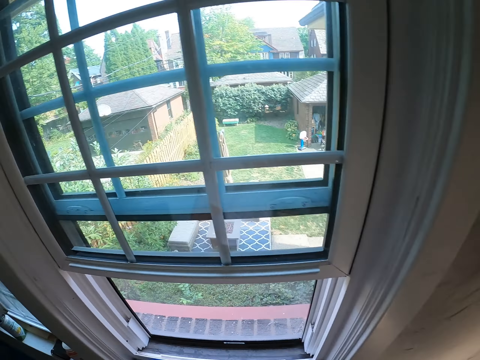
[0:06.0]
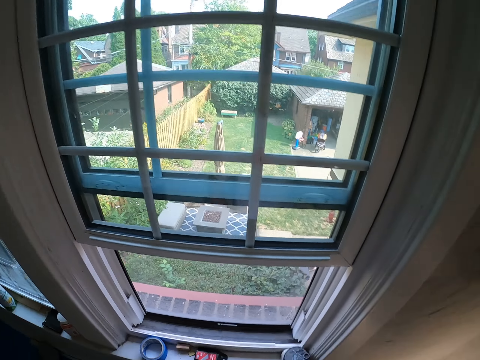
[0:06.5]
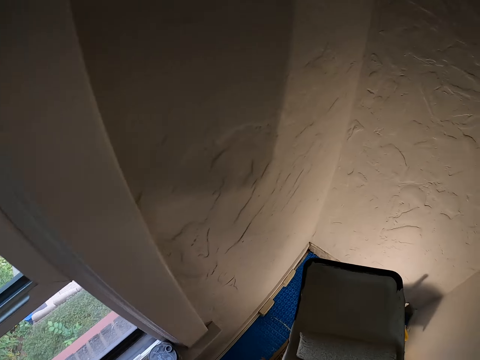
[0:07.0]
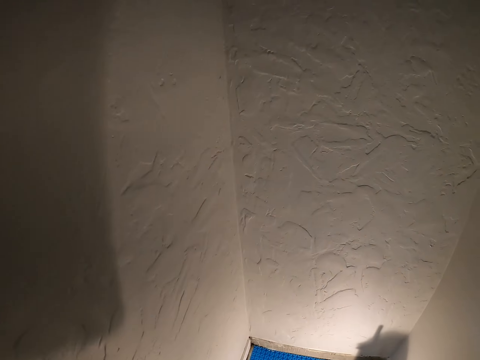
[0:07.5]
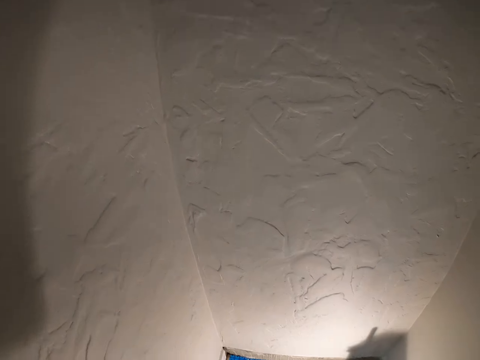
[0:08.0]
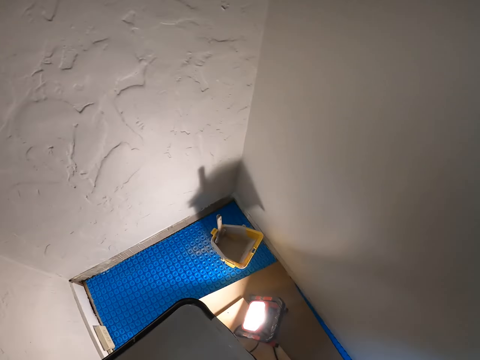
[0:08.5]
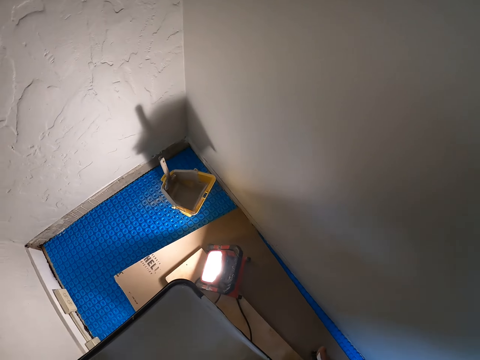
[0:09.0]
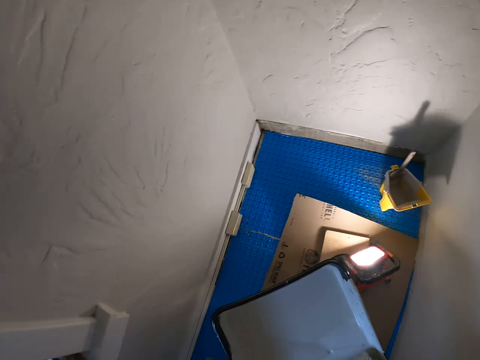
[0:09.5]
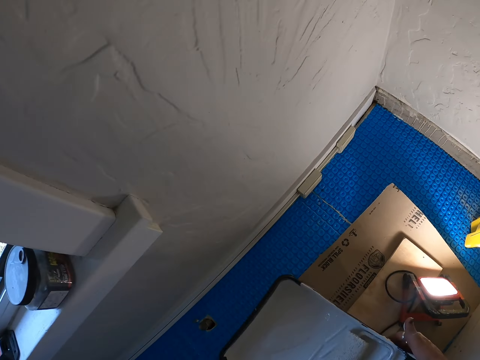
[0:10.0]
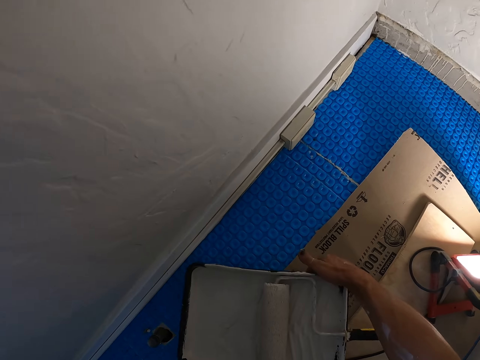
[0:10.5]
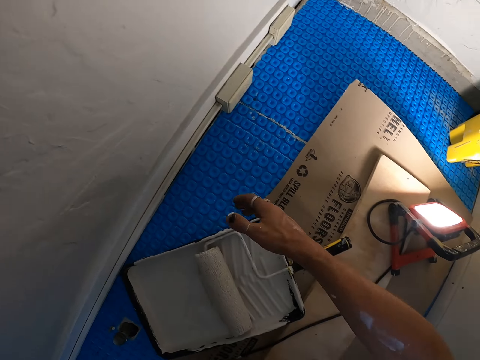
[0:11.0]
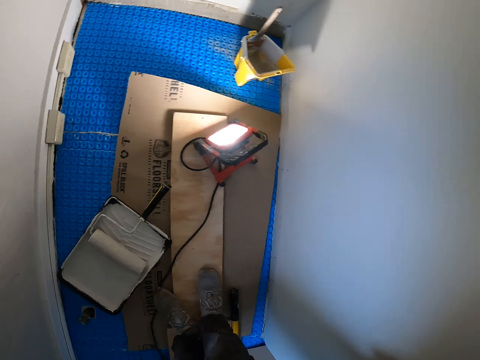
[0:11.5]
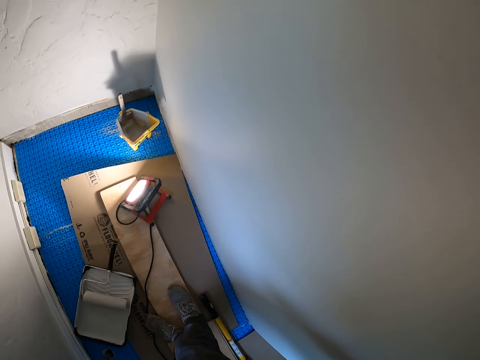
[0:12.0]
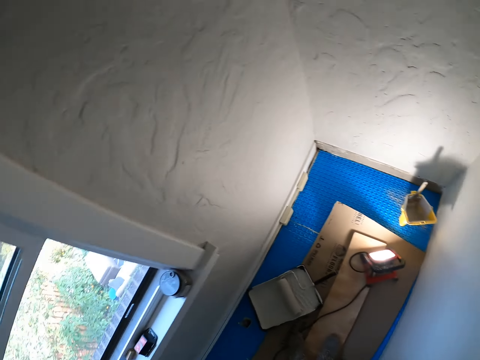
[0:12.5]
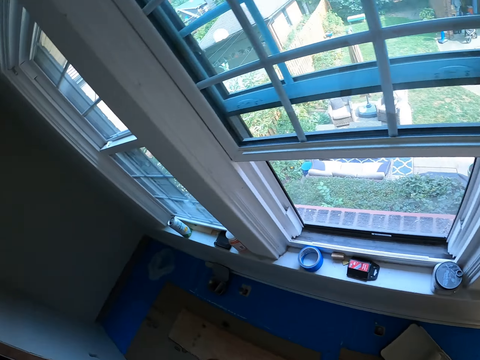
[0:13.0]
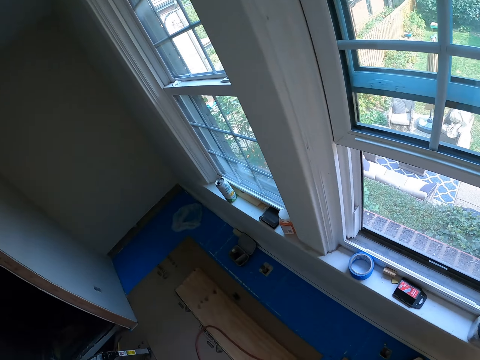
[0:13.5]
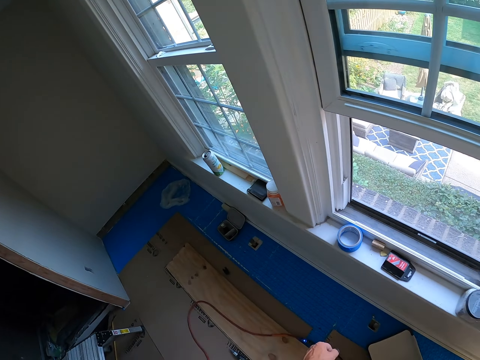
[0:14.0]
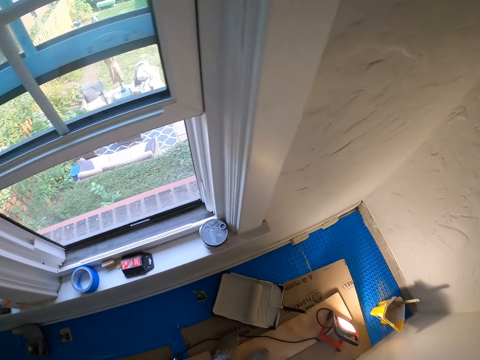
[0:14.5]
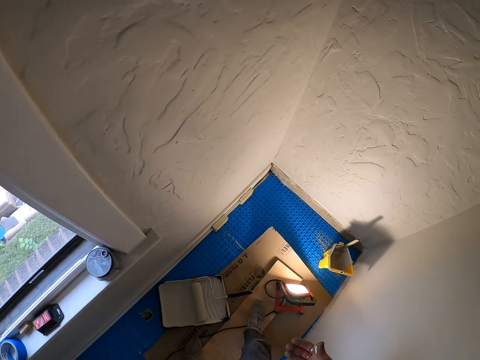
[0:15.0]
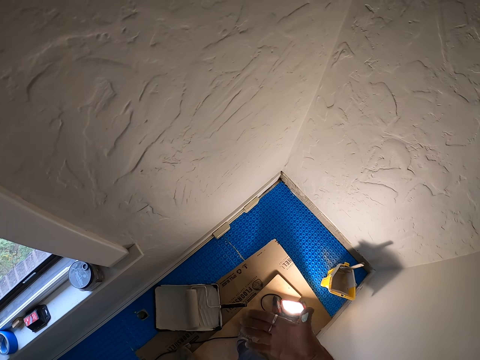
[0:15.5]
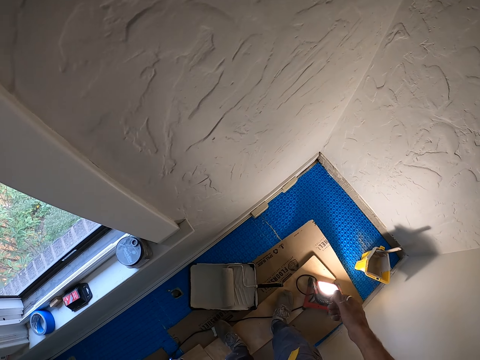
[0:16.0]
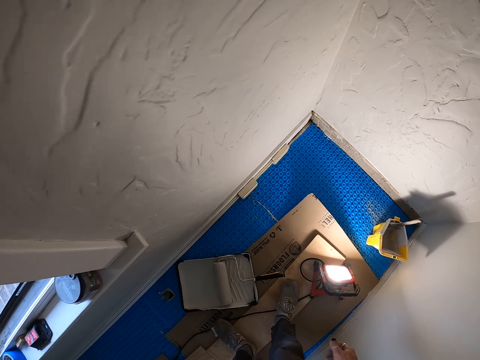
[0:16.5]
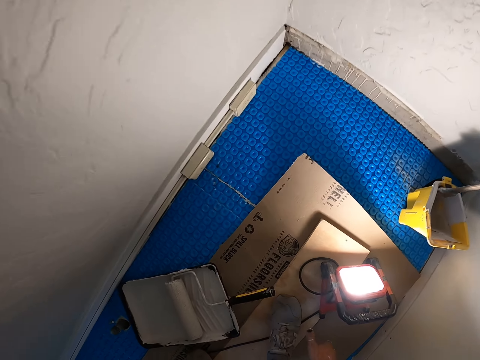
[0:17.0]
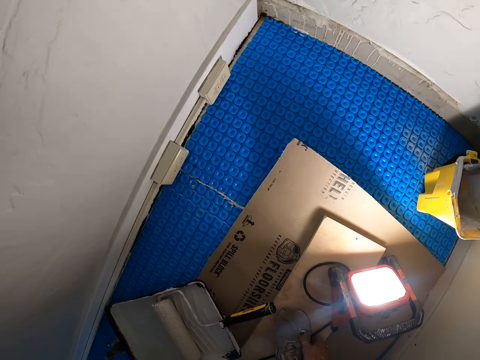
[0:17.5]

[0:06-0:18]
The camera wearer looks around the house. They place the paint roller set on the floor. They place down the paint can. They look around the room. They walk around the house.

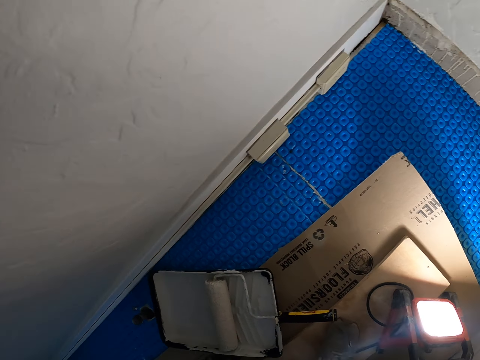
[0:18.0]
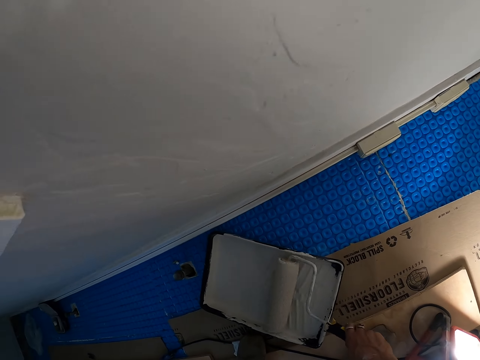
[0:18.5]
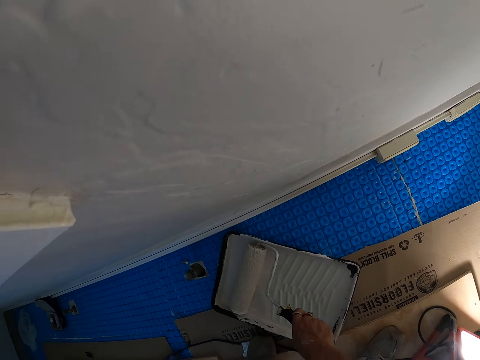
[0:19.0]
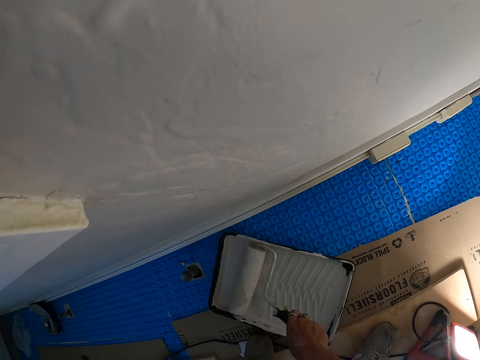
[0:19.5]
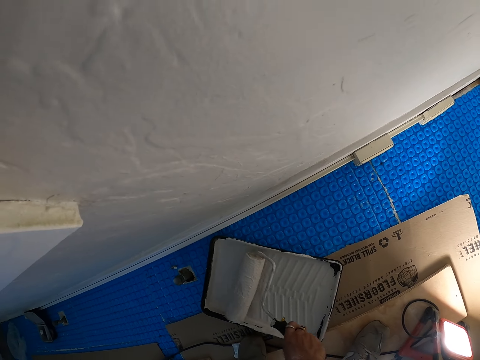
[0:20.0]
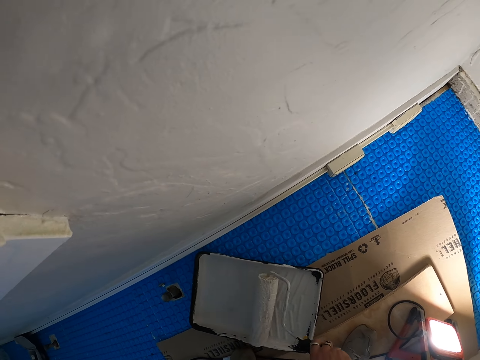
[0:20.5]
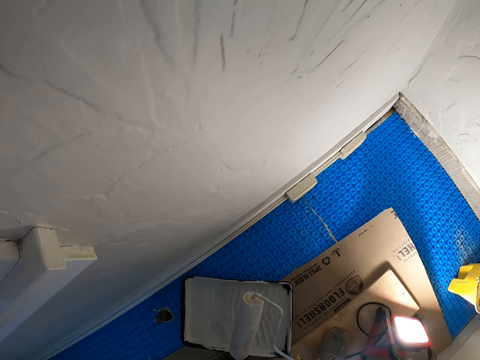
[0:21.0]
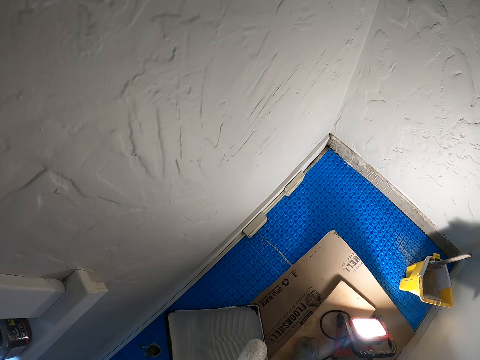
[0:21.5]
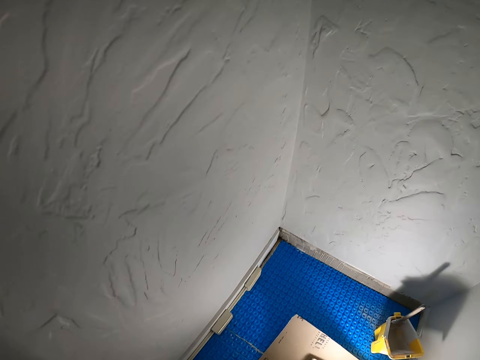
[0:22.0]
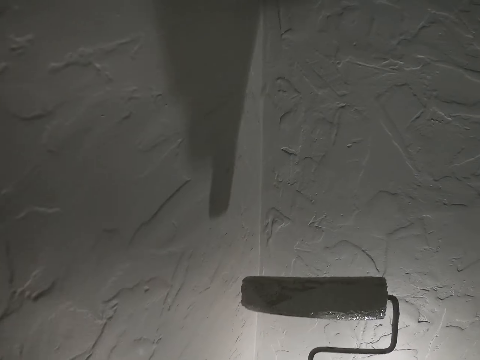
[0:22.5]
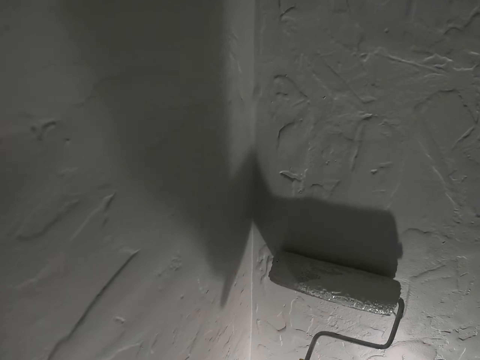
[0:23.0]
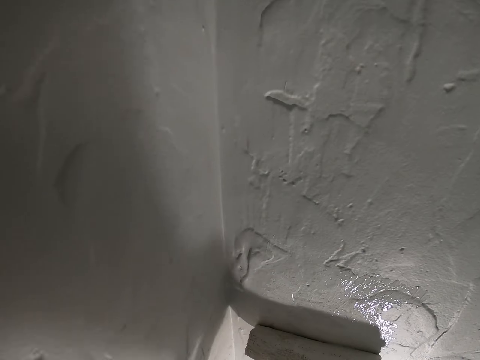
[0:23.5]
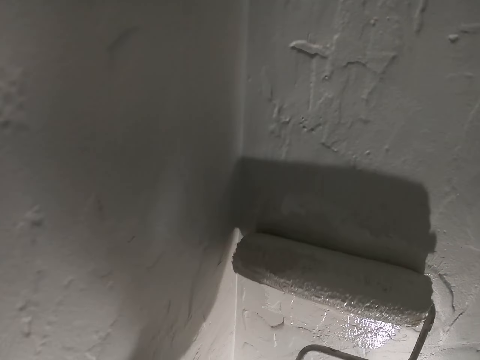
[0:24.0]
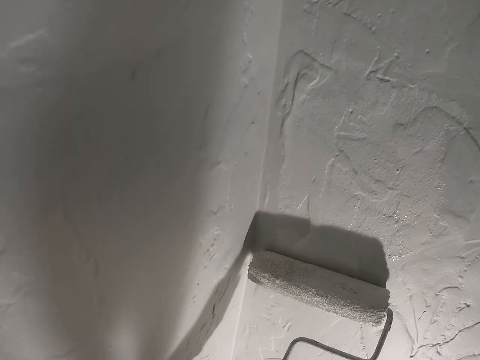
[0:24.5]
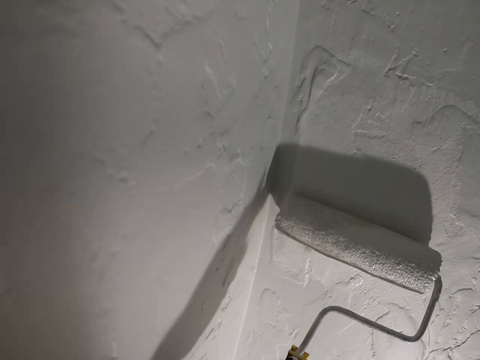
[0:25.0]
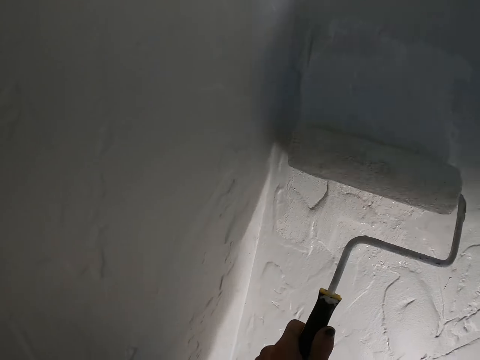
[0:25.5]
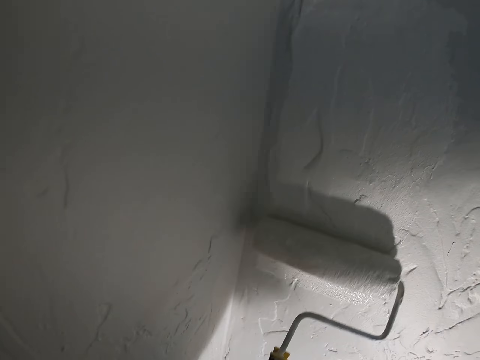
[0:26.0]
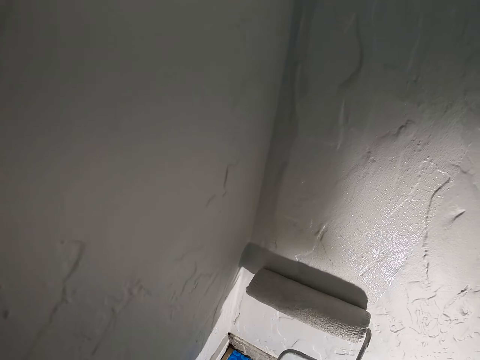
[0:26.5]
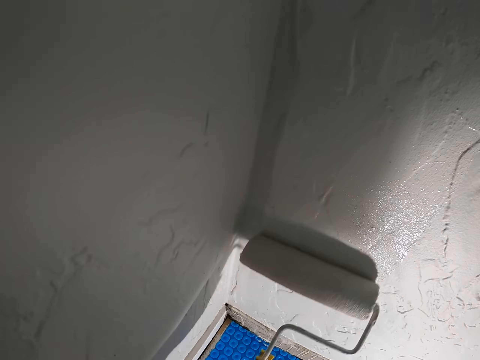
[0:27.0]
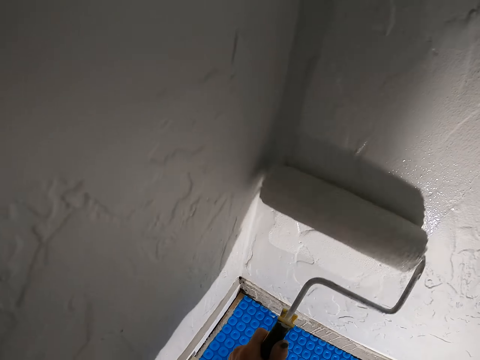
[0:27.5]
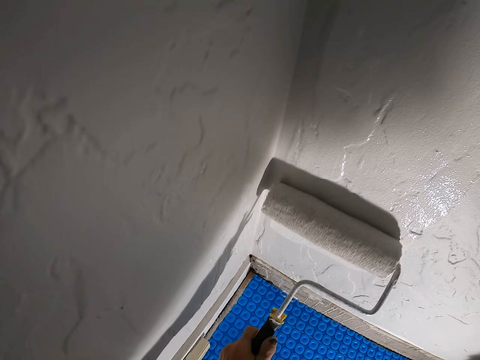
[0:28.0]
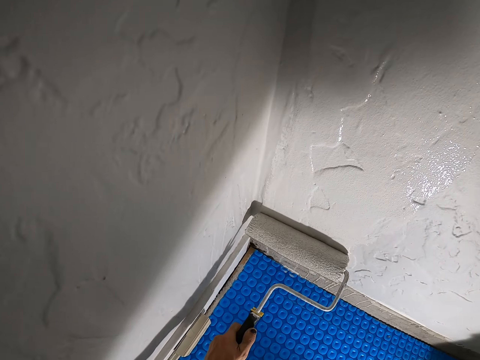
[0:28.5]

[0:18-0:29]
The camera wearer bends down. They pick up the paint roller. They scoop paint with the roller. They roll the paint roller on the paint. They pick up the paint roller. They paint the wall with the paint roller.

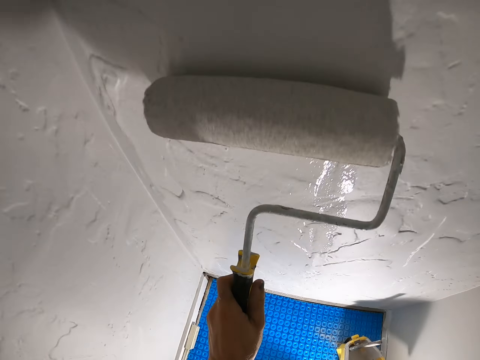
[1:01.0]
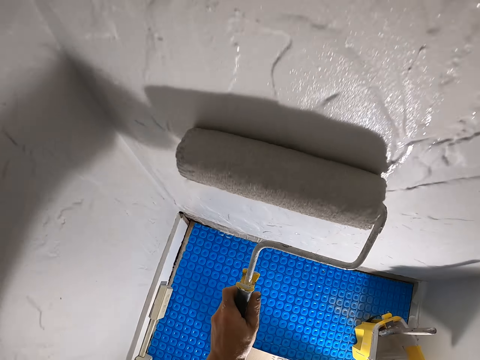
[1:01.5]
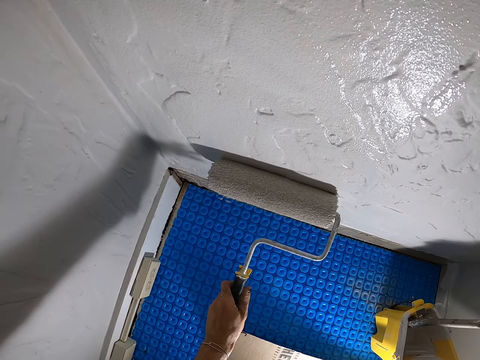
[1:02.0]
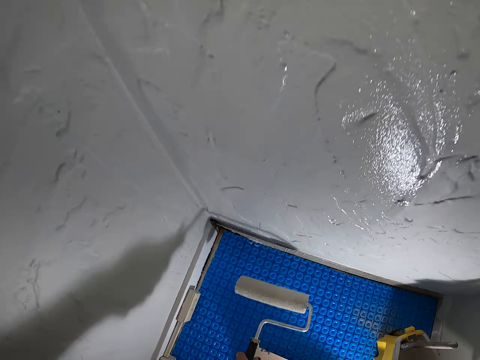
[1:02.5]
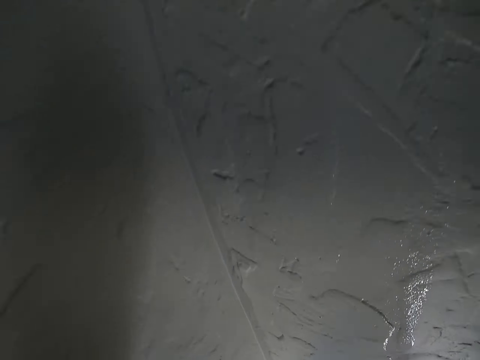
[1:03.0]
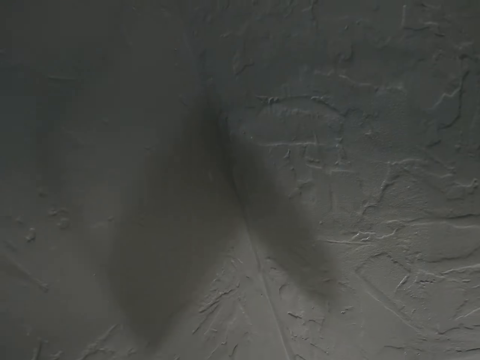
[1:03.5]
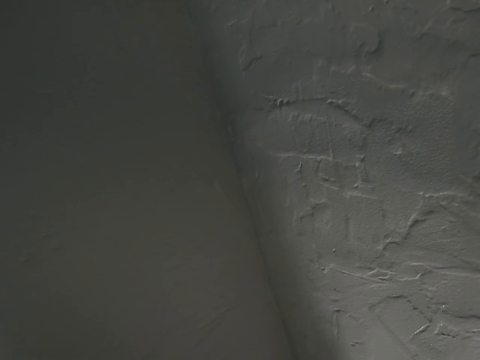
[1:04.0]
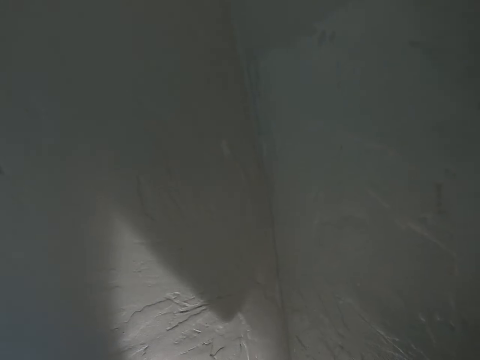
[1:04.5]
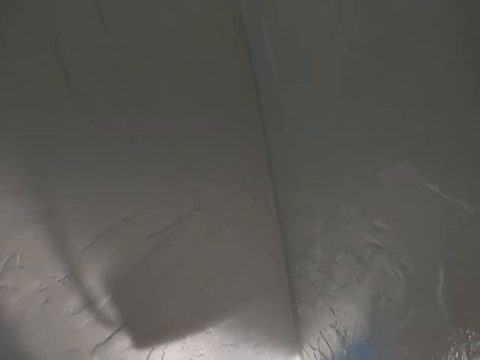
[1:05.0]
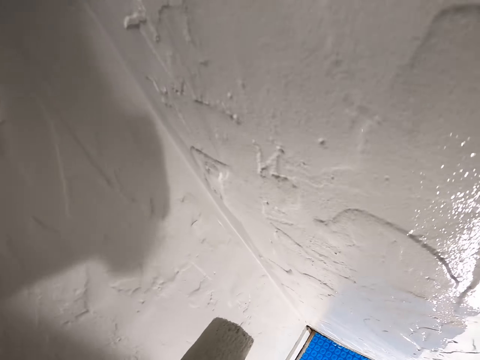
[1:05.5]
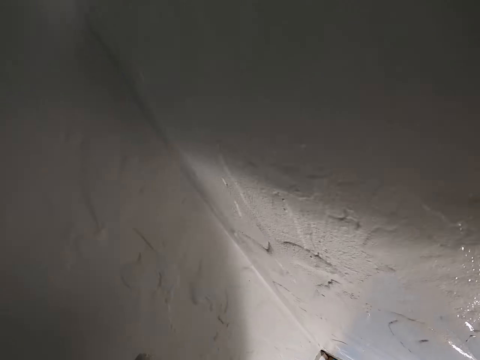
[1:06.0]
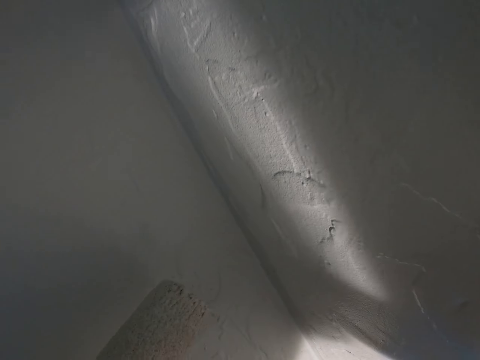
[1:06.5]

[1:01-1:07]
The camera wearer focuses on the wall.
